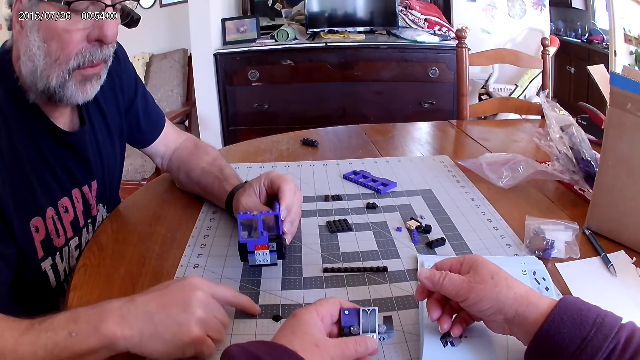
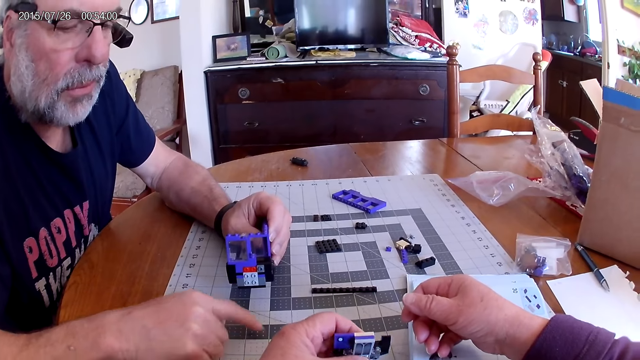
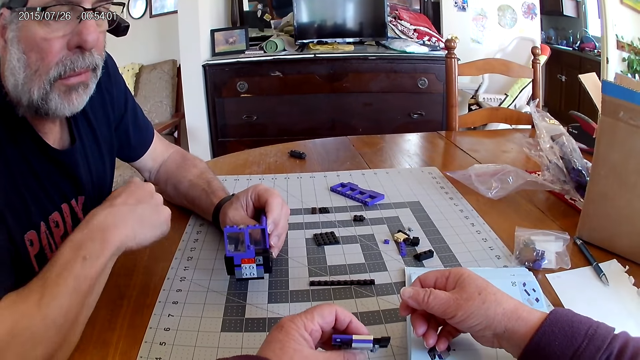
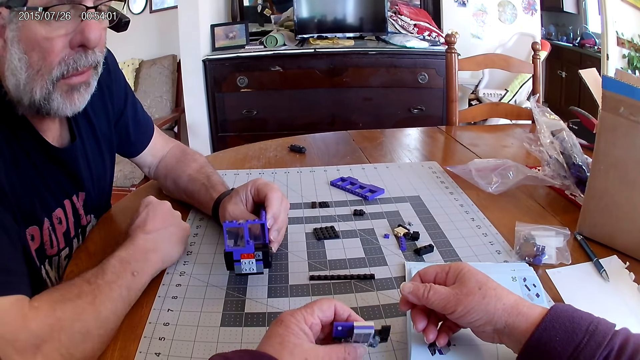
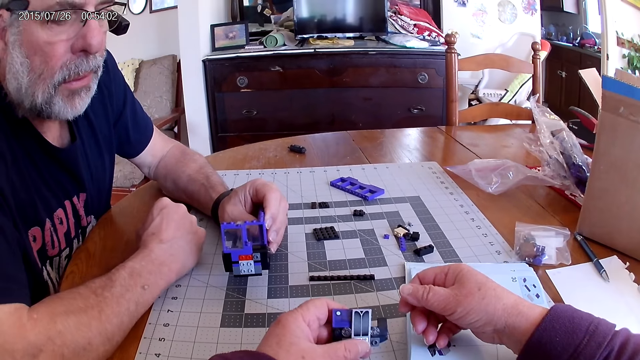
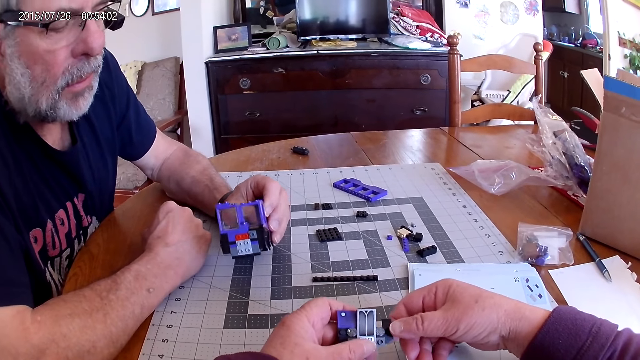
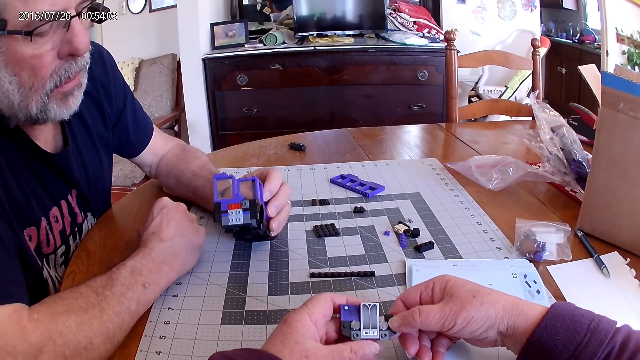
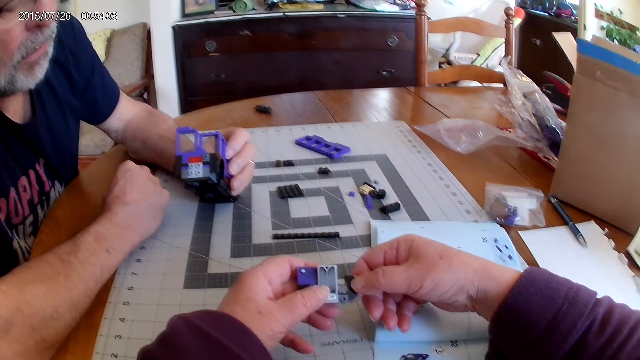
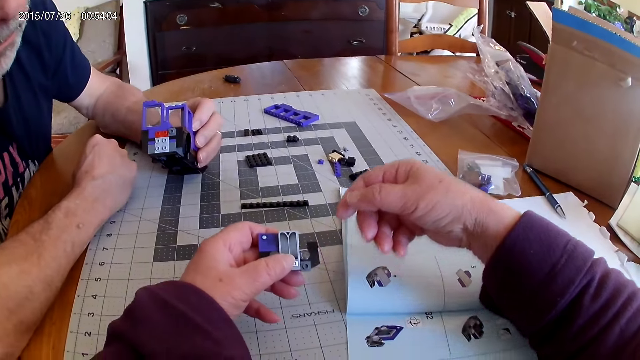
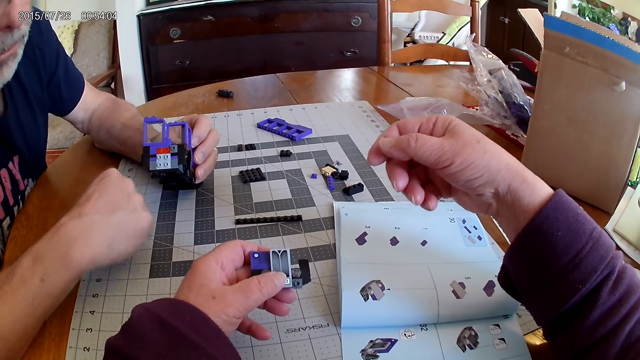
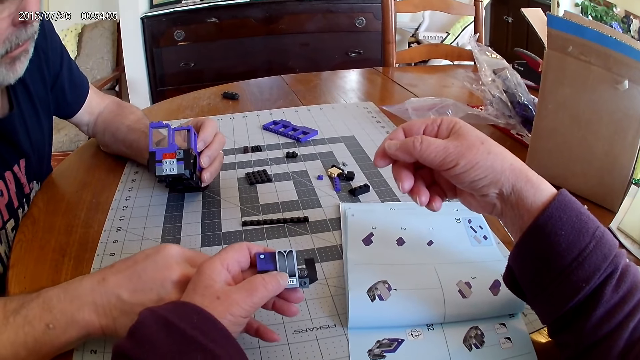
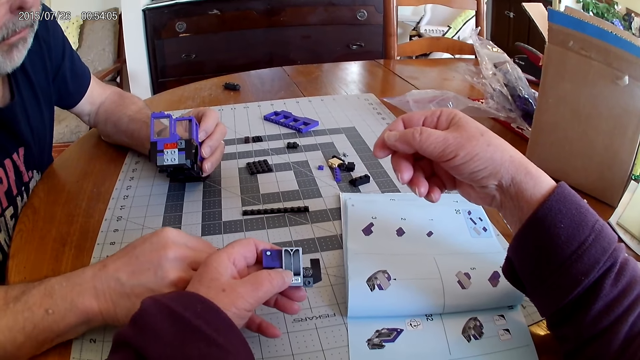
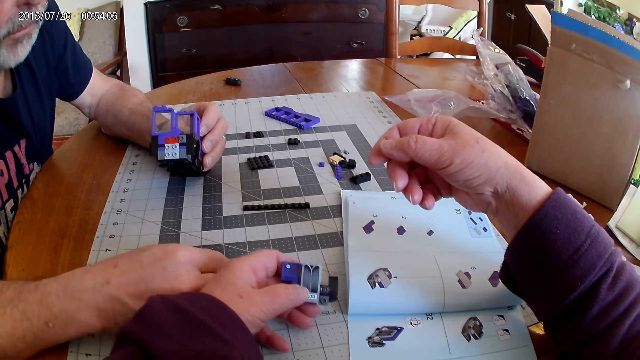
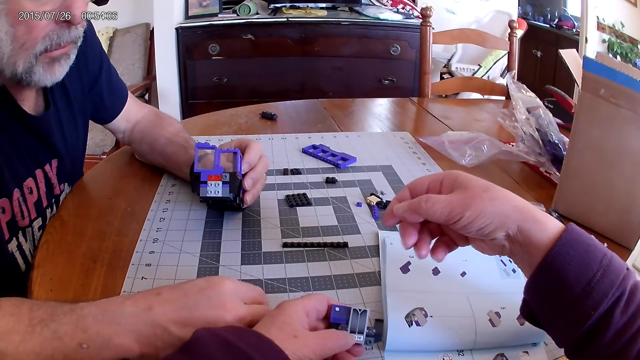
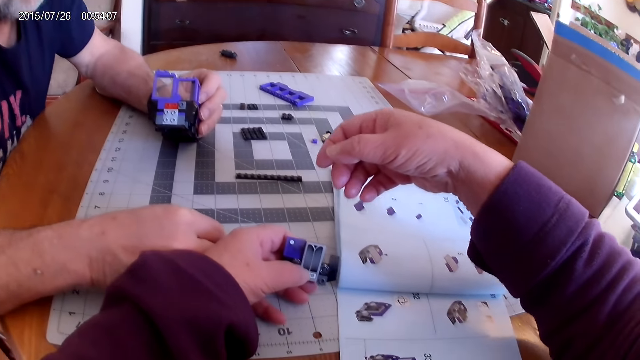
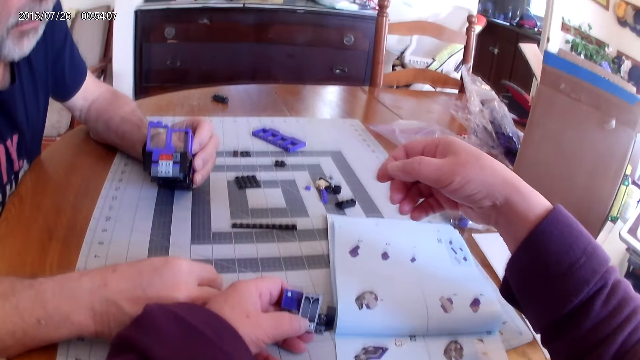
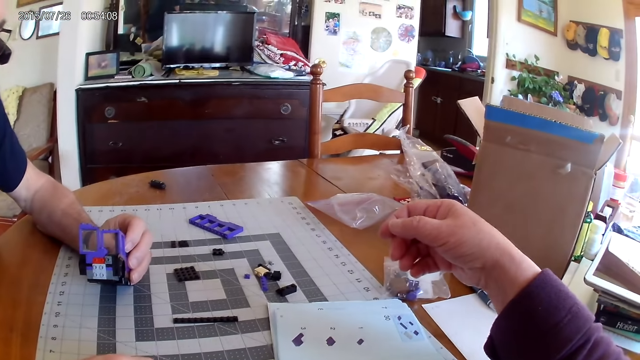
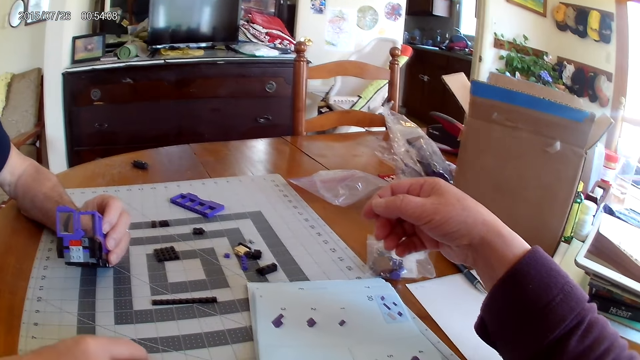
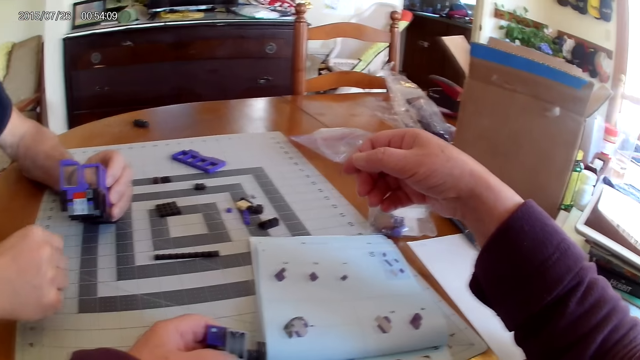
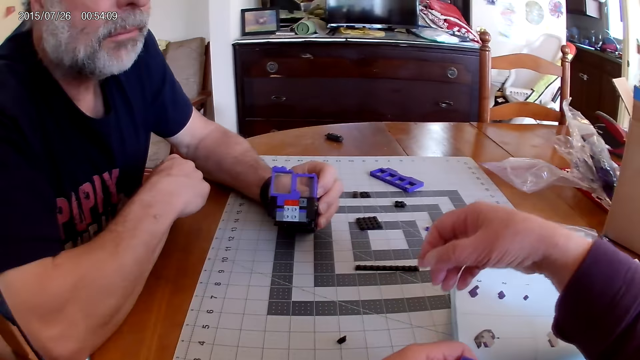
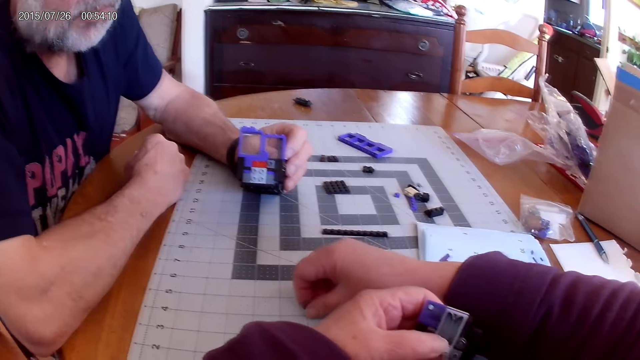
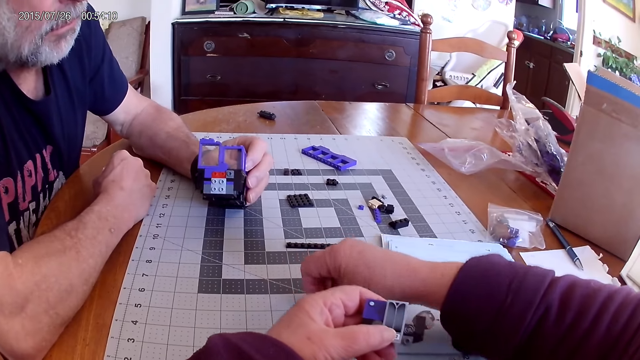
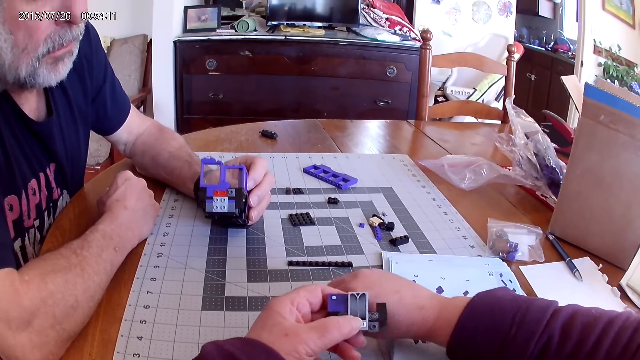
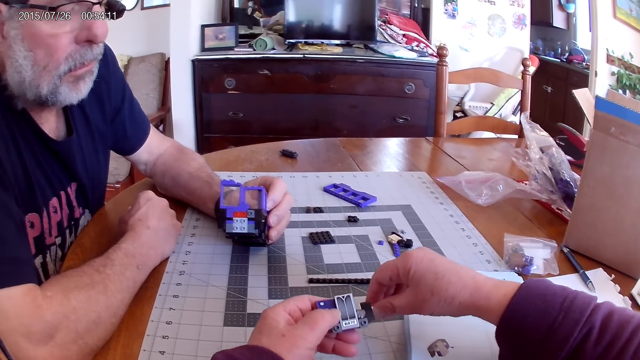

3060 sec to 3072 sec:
A man pushes the piece to the camera wearer and uses gestures. He puts a hand on the table. The camera wearer holds pieces of Lego. The man looks at a Lego structure. The camera wearer looks at the piece and moves a hand. The man holds a piece of Lego on the table. The camera wearer looks around and looks at the pieces on the board. The man puts a hand on the table. The camera wearer picks up a piece from the board. They move the piece of Lego on the table.

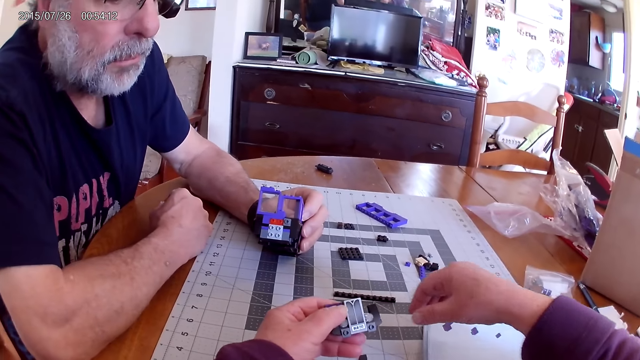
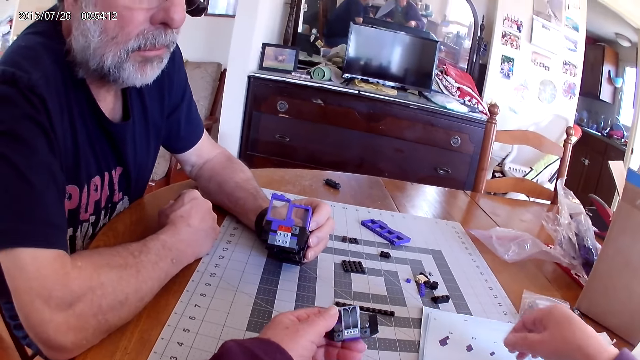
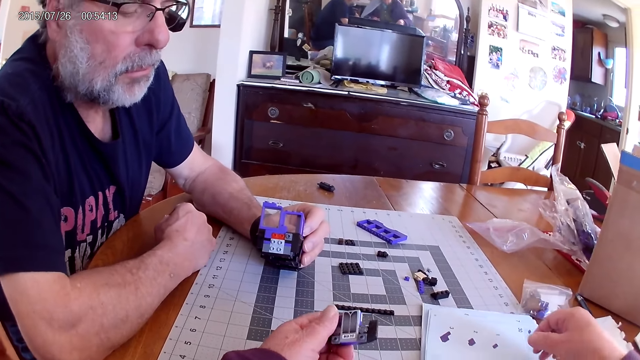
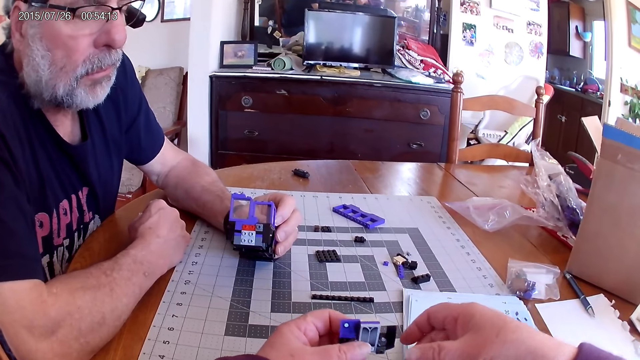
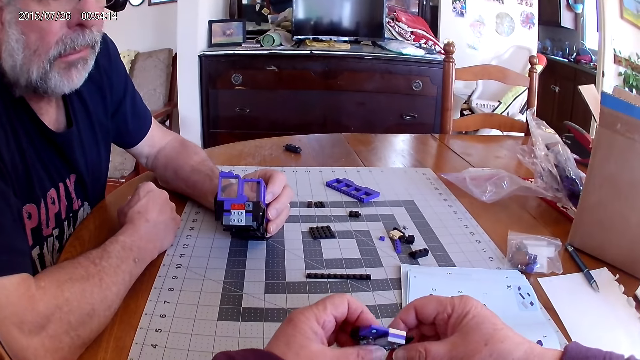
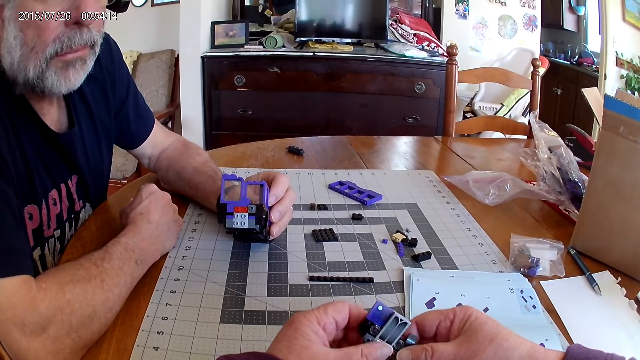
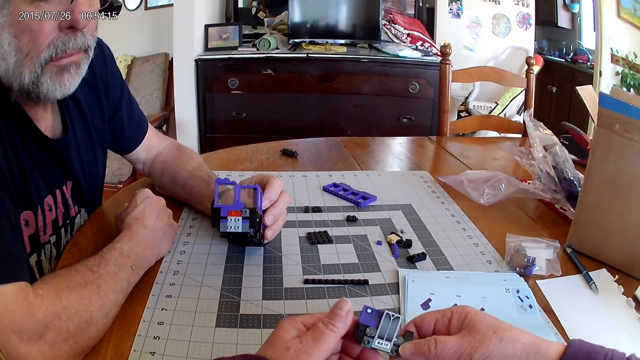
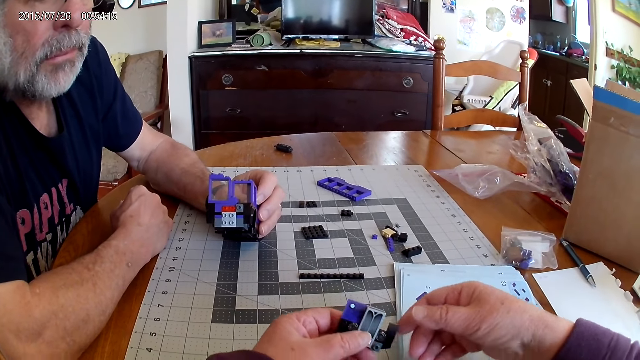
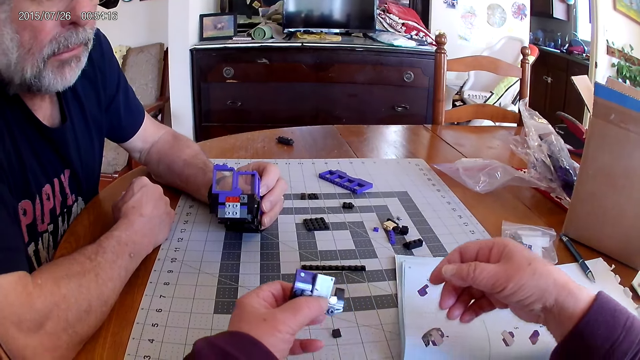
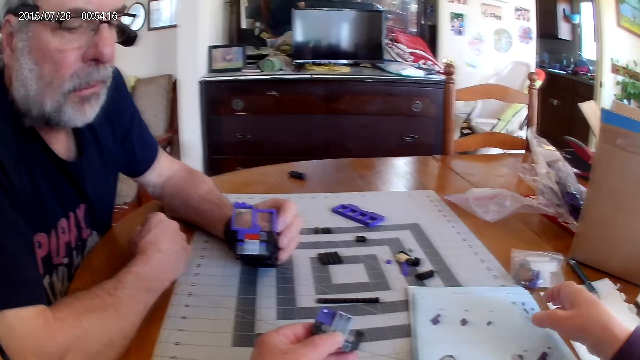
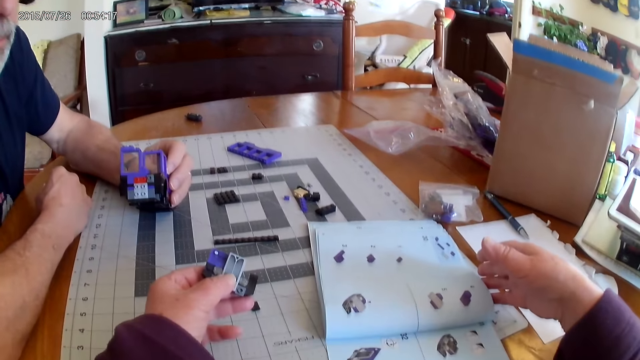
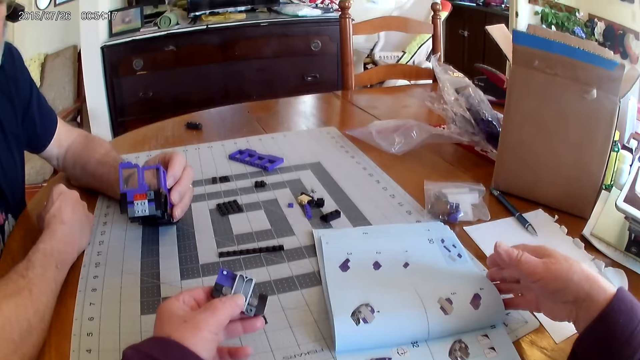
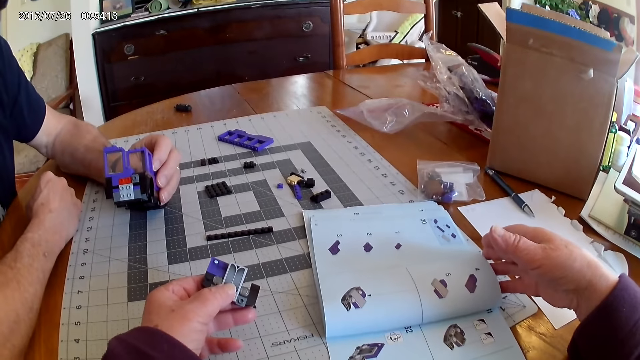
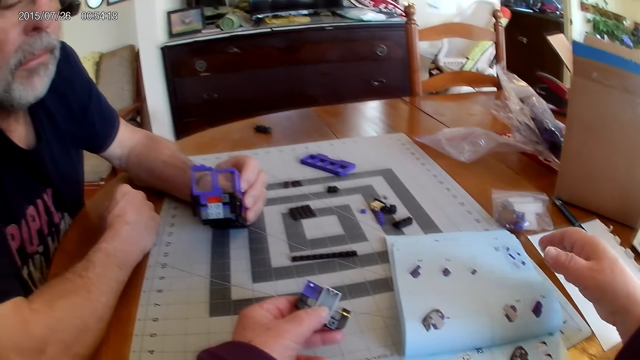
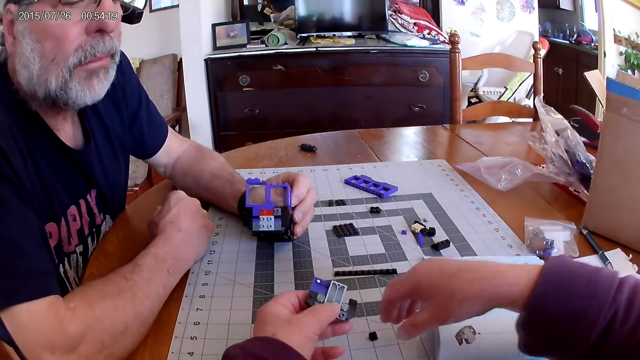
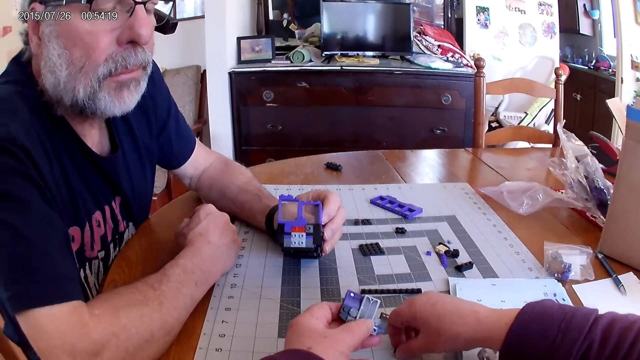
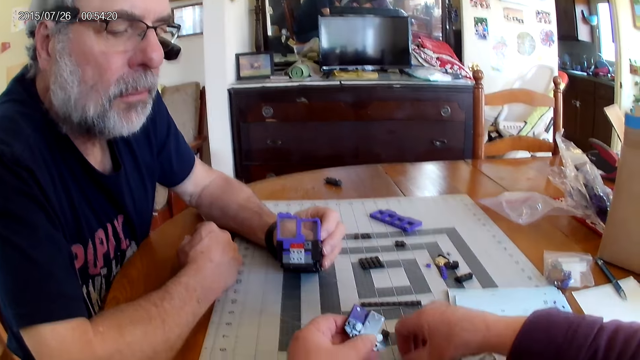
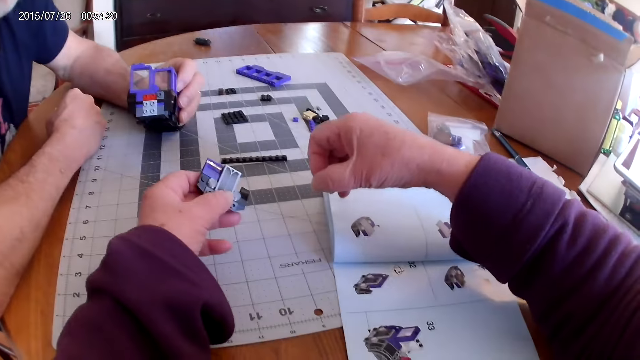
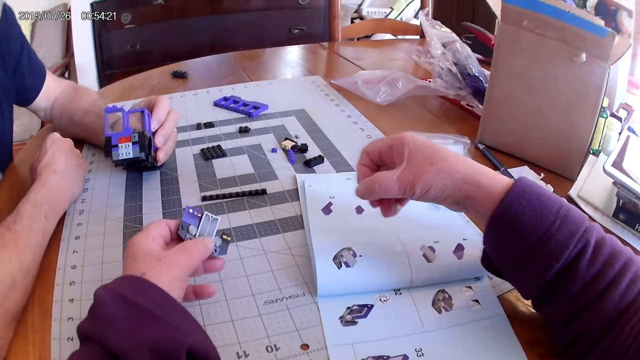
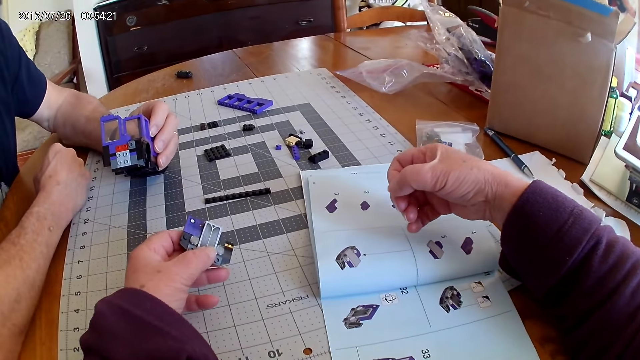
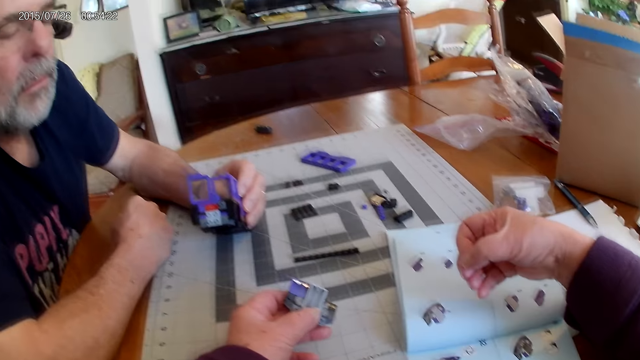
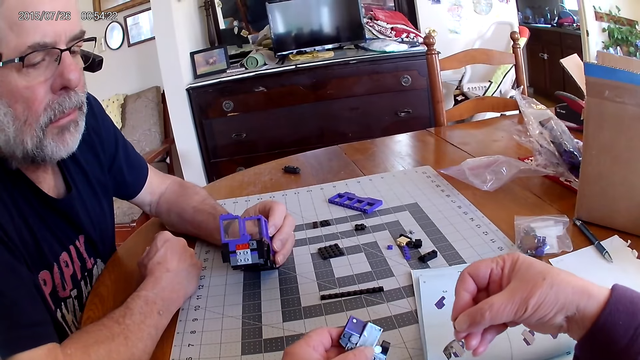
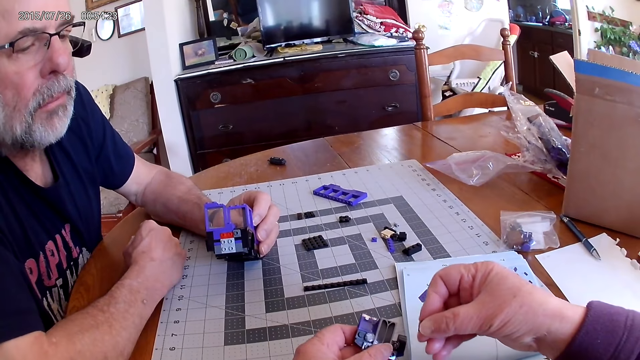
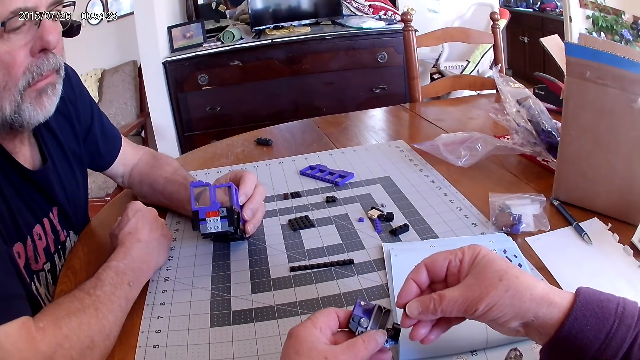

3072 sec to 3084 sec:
The camera wearer moves a hand and looks around. They look at the piece. They hold pieces of Lego. They move a hand. They hold a book on the table. They look at the manual. They pick up a piece of Lego on the table. They move a hand. They look at the image on the manual. They look around.
